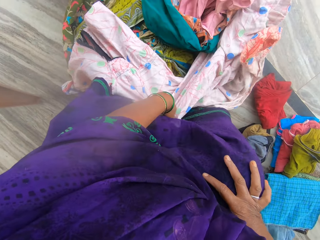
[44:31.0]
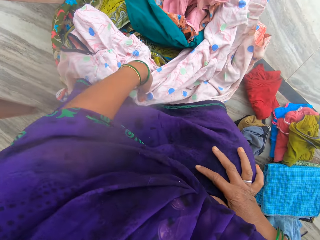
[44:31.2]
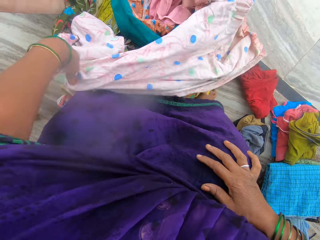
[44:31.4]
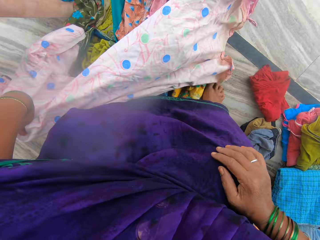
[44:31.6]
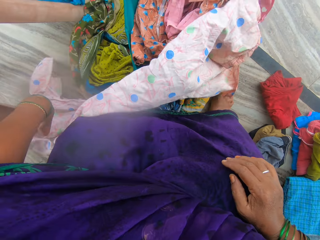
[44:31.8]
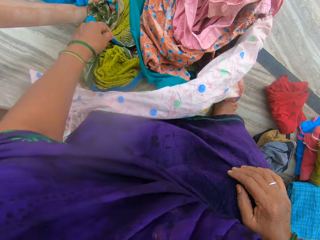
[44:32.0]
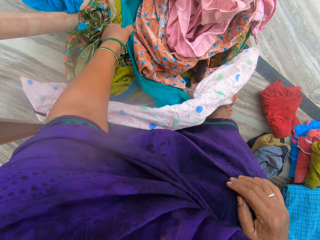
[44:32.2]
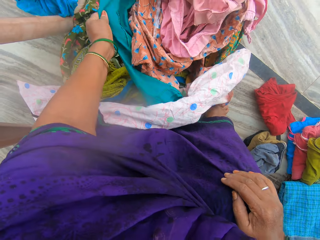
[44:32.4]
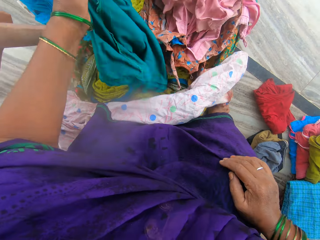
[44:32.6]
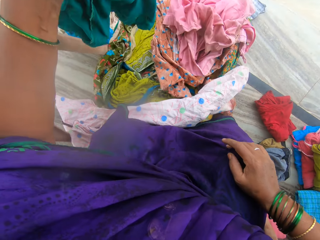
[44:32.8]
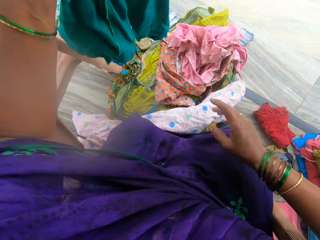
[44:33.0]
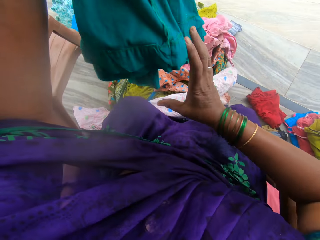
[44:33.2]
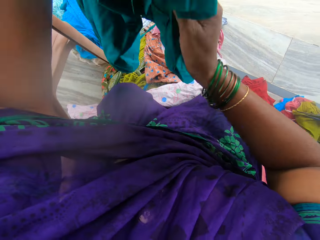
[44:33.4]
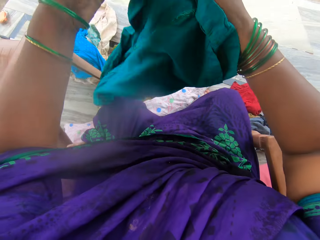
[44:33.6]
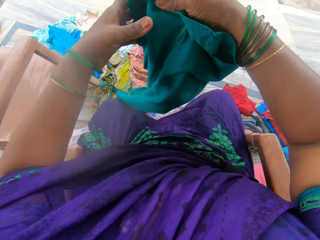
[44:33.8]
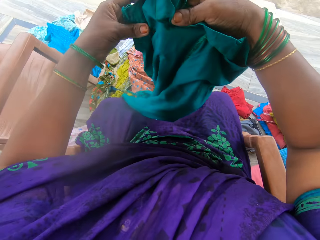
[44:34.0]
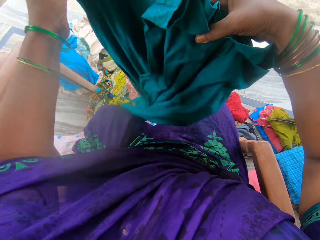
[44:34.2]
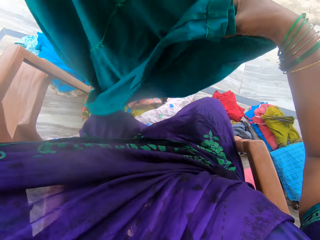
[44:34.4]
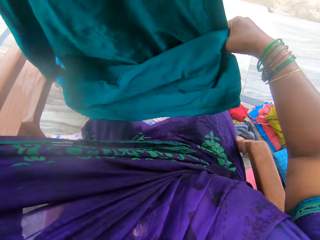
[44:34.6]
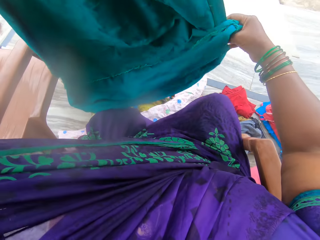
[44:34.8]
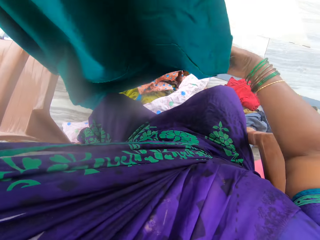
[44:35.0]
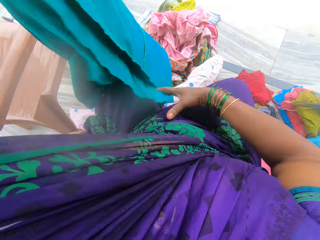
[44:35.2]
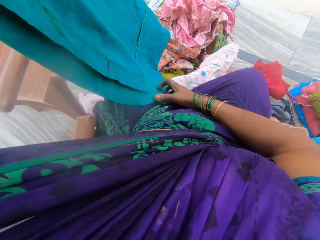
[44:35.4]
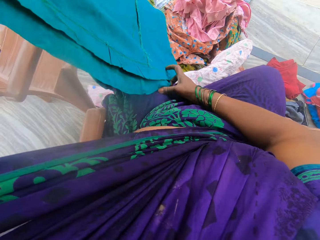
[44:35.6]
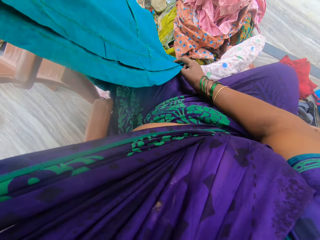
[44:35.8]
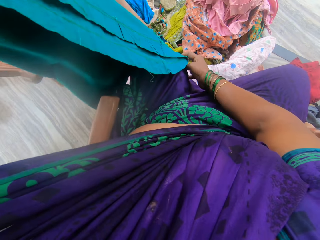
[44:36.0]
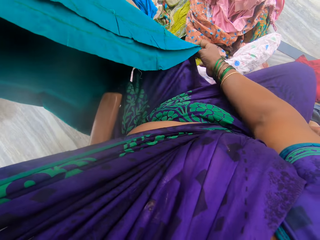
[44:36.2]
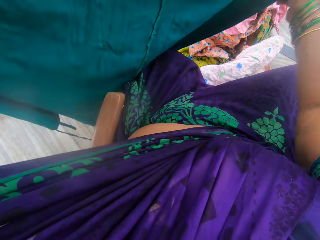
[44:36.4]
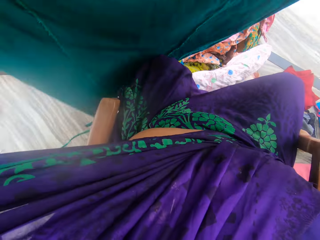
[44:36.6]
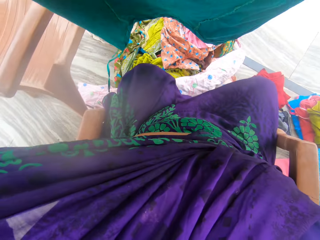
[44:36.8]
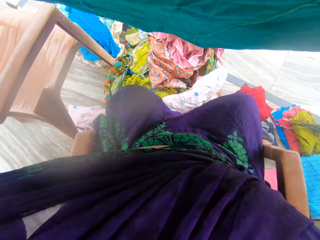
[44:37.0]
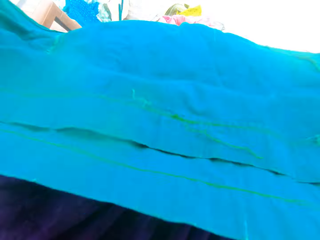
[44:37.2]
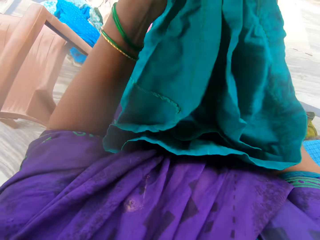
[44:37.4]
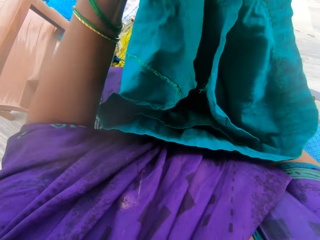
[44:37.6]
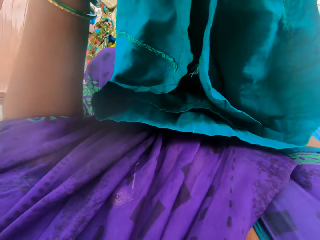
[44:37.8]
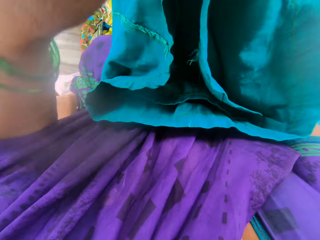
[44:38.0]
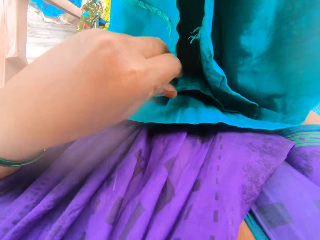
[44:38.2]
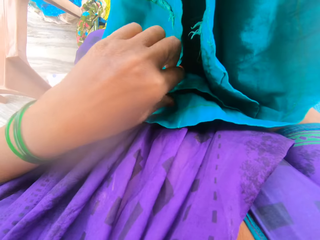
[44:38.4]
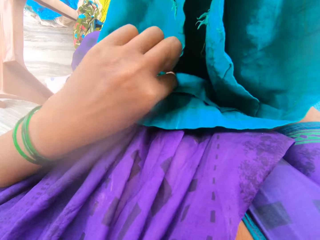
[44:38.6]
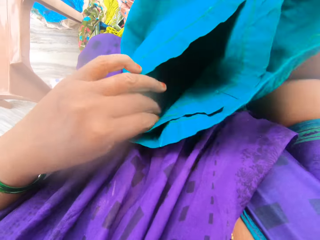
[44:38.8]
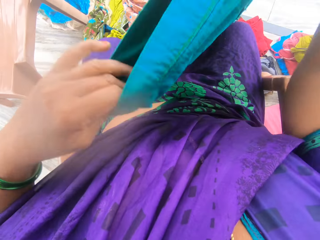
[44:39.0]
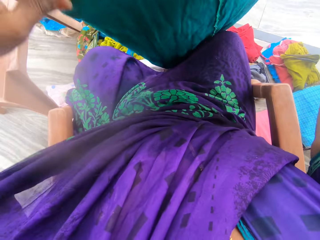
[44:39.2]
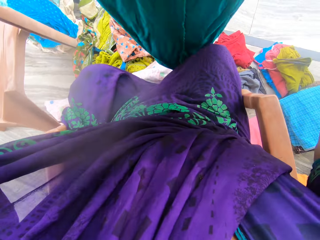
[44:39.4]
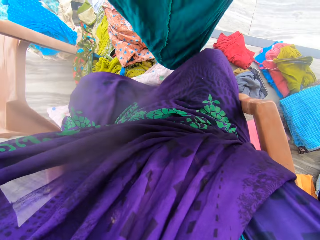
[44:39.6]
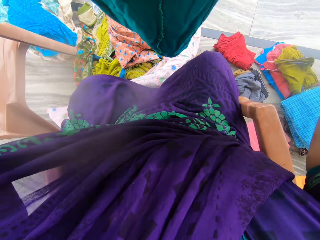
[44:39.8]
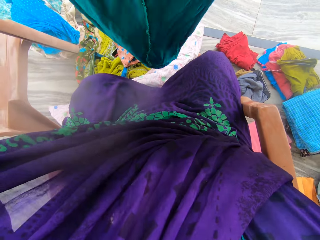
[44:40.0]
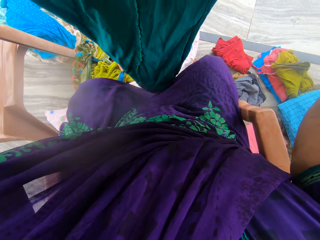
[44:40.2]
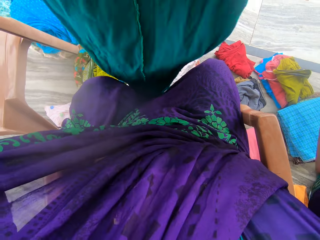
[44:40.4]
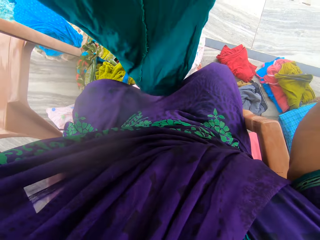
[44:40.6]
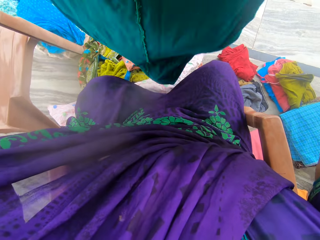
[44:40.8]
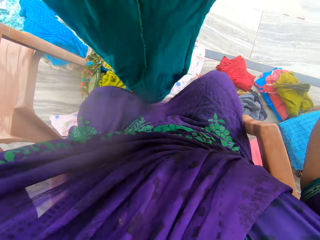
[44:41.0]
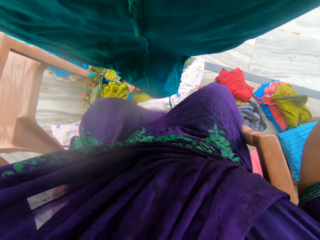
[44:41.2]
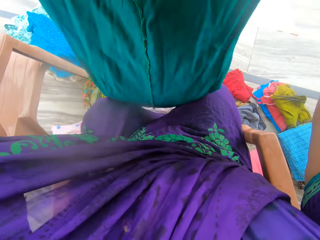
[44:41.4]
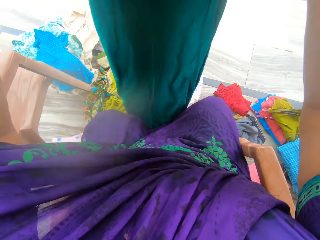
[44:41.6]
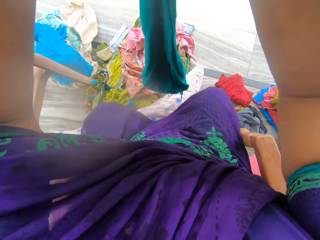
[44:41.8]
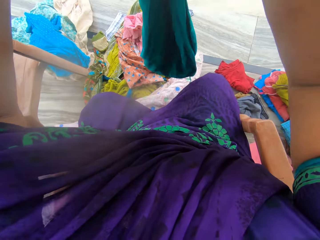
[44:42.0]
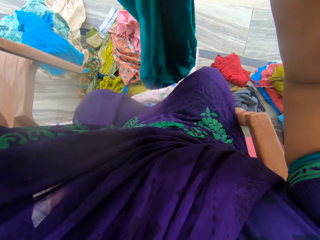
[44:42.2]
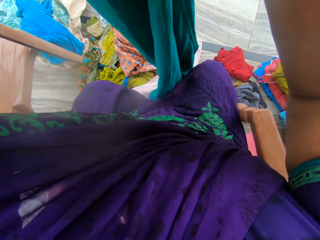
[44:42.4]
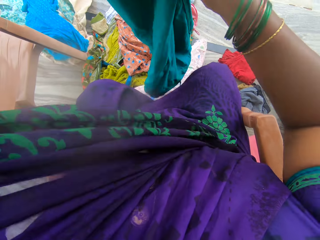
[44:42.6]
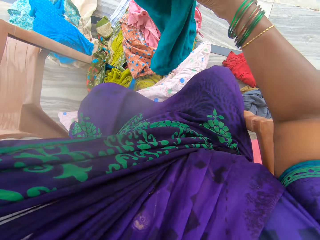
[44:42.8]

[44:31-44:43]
The camera wearer touches a pink cloth. She picks a third cloth from the clothes on the floor with her left hand. She straightens the third cloth with her hands and unfolds the cloth. She folds the third cloth with her hands.

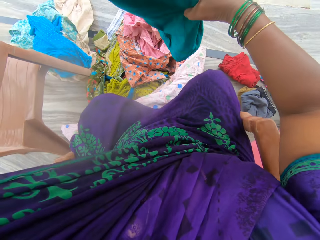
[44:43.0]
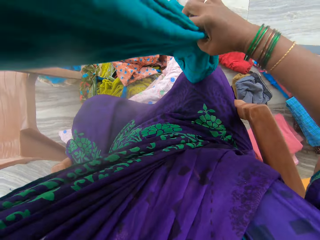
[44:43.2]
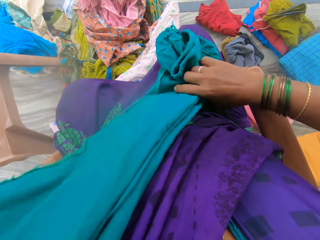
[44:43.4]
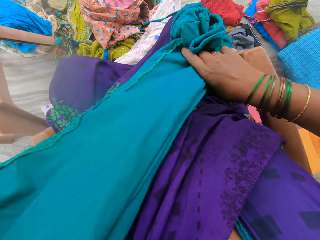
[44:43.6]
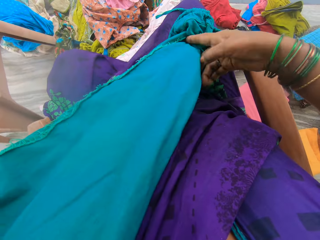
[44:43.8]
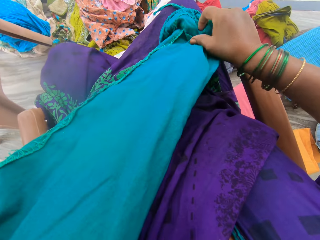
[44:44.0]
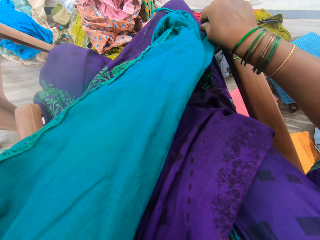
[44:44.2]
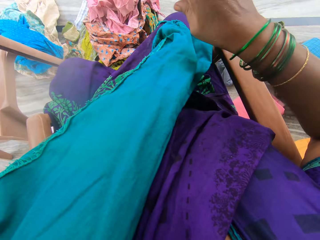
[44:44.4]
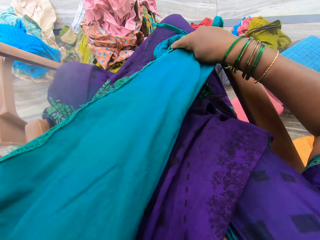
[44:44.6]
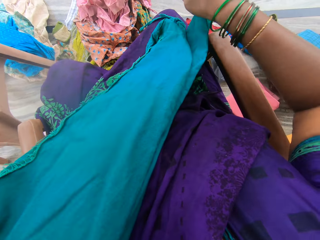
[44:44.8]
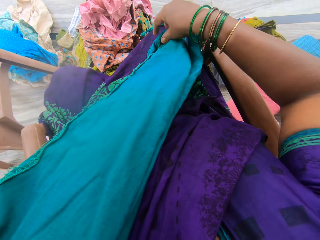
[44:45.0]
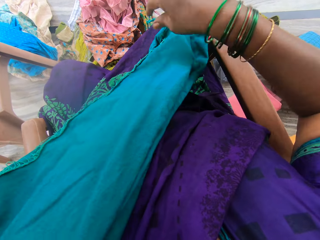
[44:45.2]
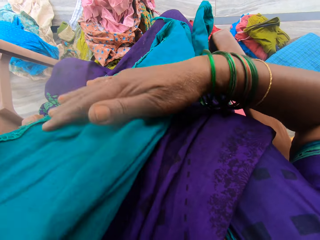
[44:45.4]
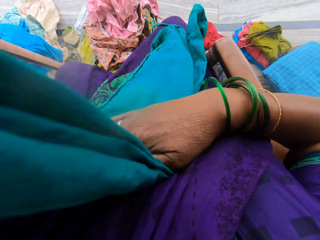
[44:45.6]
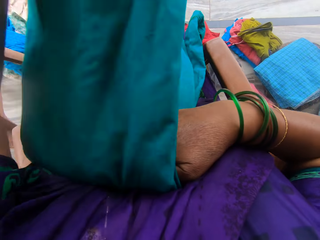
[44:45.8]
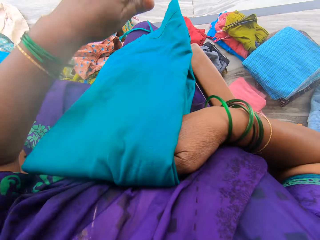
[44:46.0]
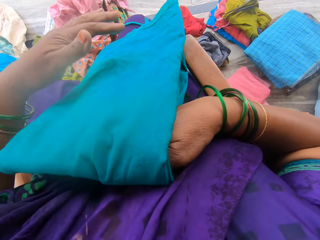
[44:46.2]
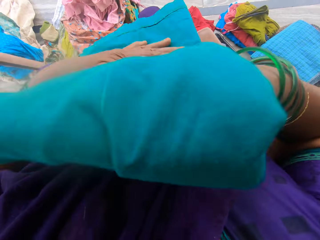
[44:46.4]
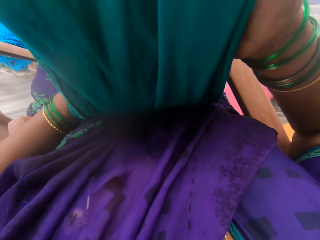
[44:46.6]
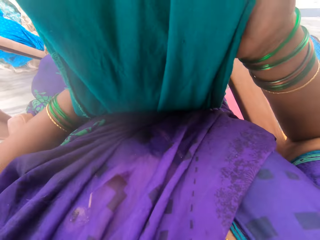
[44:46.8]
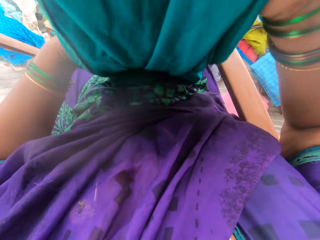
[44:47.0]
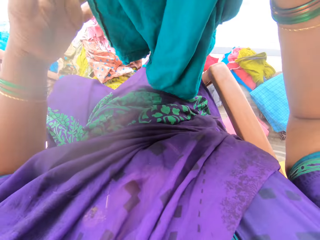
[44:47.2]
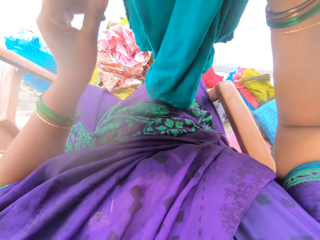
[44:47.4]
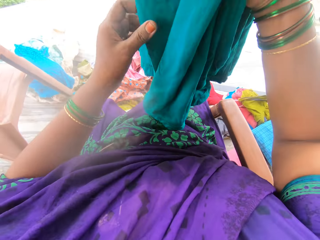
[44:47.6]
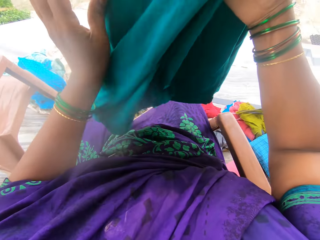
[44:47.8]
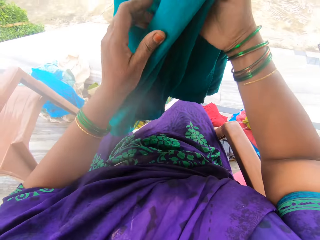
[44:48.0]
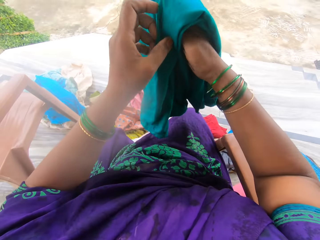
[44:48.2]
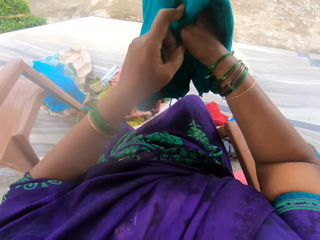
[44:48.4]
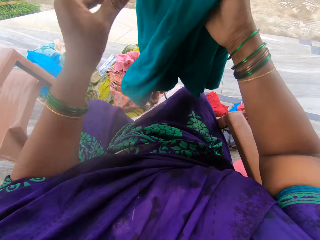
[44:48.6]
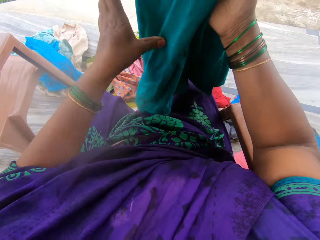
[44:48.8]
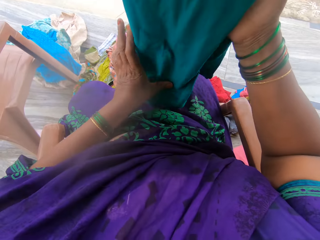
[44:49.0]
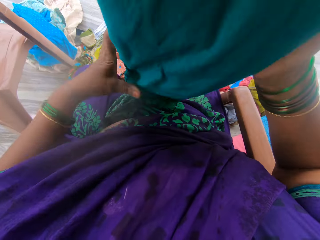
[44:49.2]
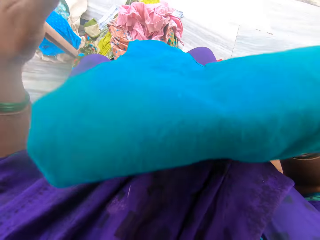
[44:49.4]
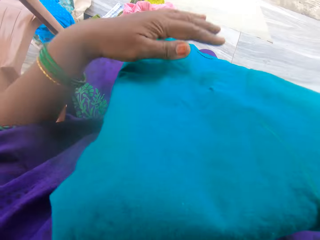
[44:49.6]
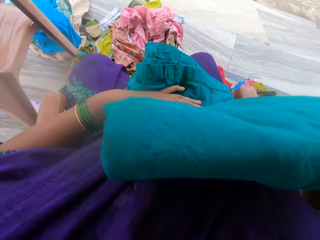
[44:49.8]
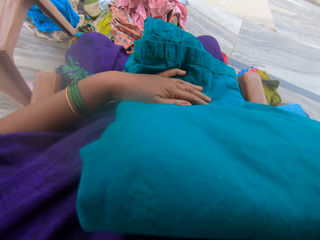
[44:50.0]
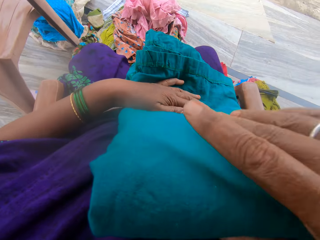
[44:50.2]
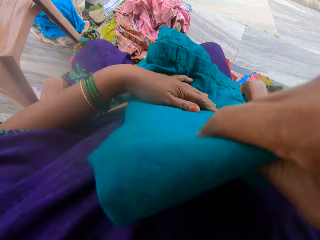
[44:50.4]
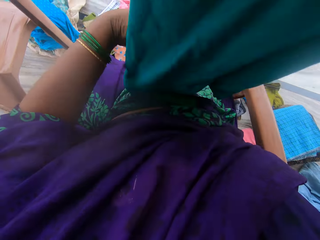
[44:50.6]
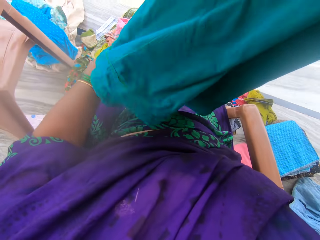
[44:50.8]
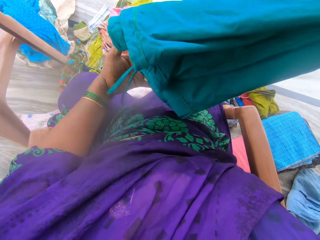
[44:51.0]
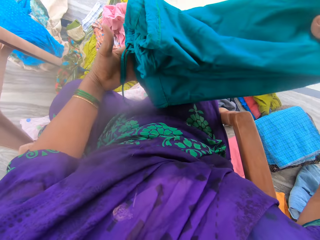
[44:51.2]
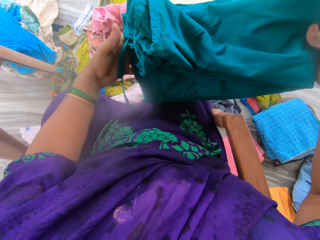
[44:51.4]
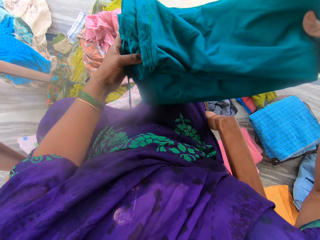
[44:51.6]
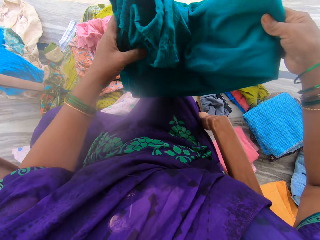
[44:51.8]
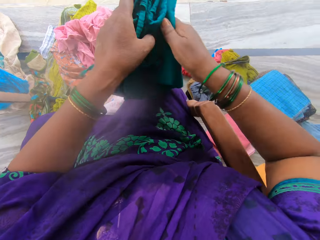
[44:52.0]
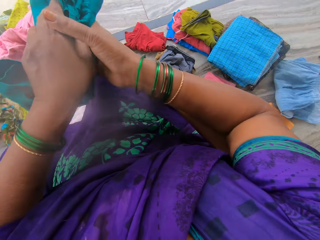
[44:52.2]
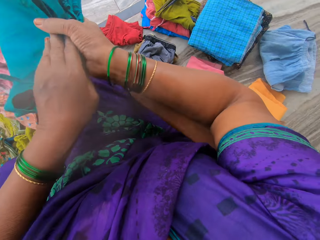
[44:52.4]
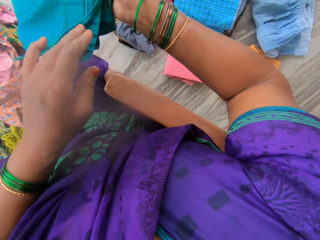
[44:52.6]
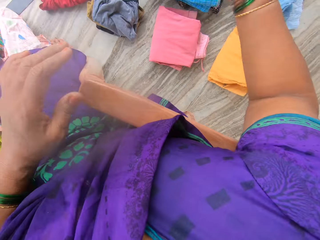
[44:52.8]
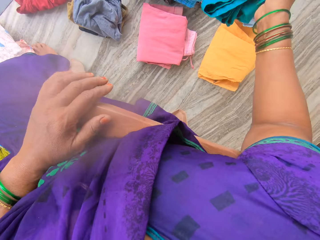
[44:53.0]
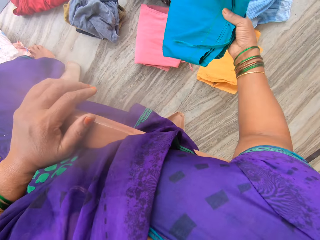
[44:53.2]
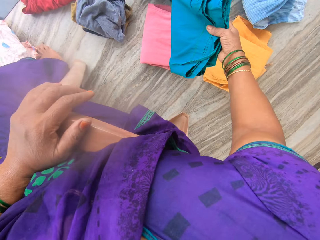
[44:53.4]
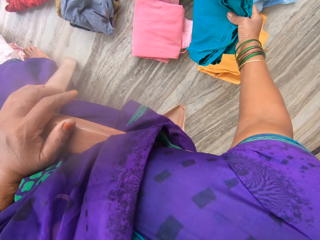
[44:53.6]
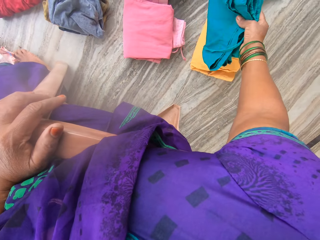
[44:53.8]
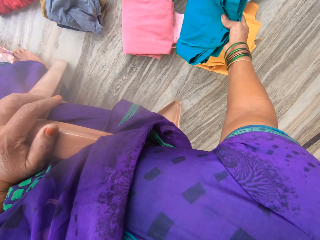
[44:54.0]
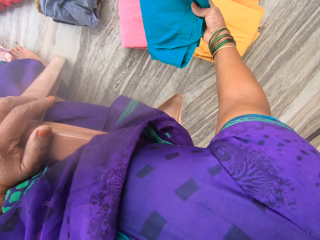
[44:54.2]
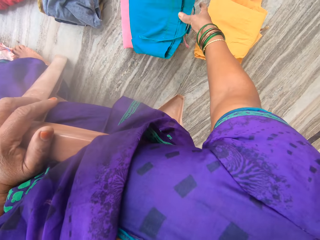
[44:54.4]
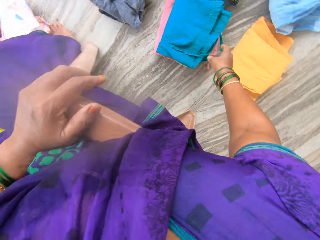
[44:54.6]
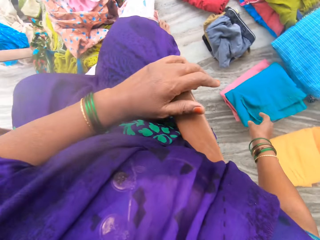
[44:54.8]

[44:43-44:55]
The camera wearer passes the third cloth to her right hand. She puts the third cloth on the floor with her right hand. She puts her left hand on the arm rest of a chair.
